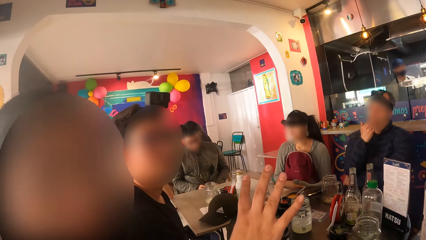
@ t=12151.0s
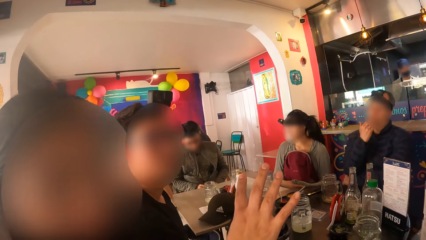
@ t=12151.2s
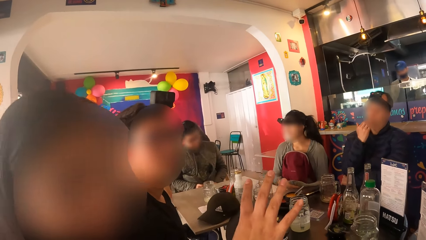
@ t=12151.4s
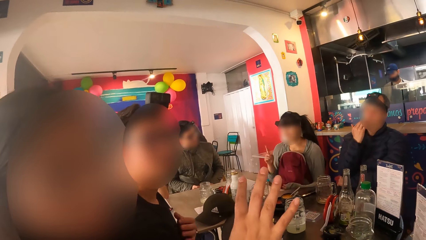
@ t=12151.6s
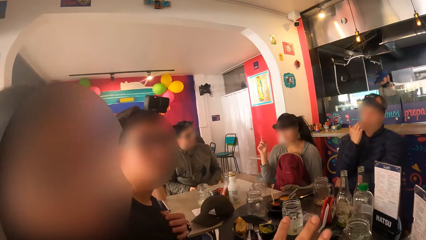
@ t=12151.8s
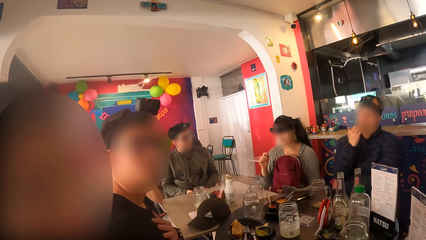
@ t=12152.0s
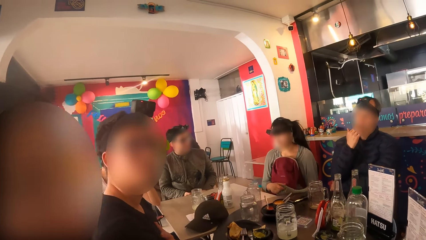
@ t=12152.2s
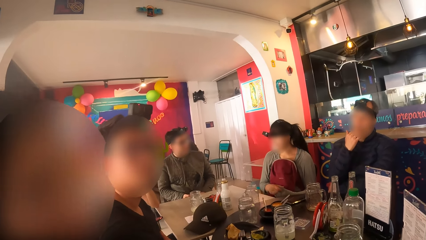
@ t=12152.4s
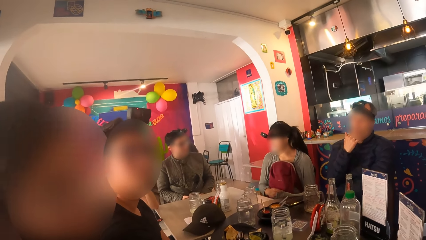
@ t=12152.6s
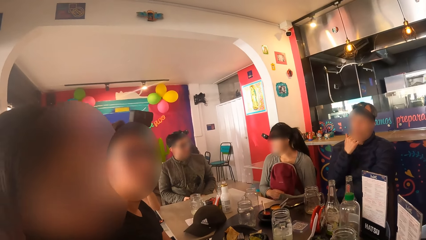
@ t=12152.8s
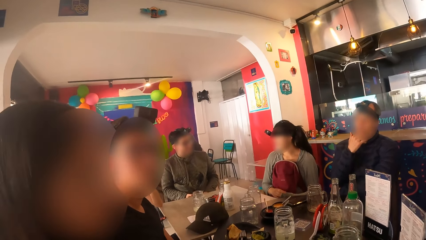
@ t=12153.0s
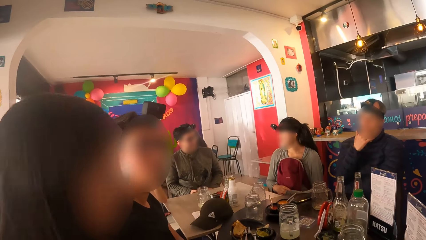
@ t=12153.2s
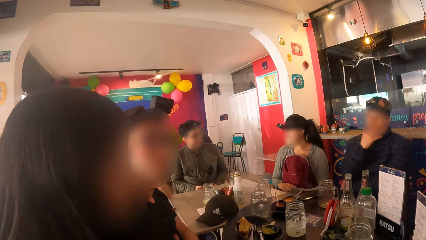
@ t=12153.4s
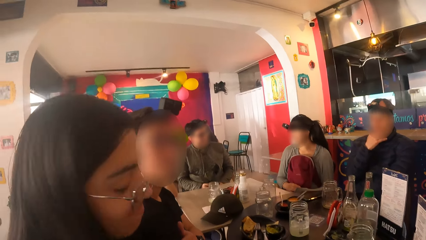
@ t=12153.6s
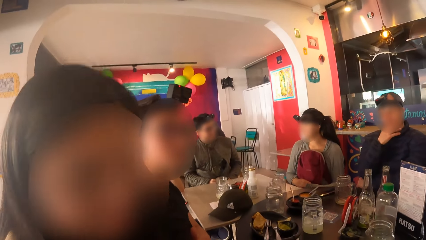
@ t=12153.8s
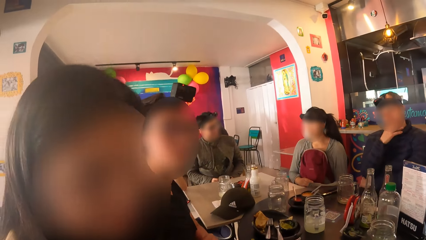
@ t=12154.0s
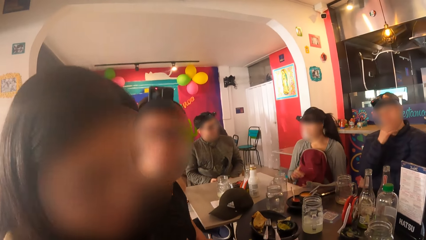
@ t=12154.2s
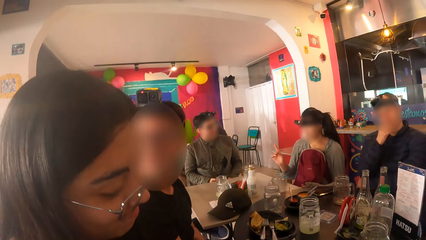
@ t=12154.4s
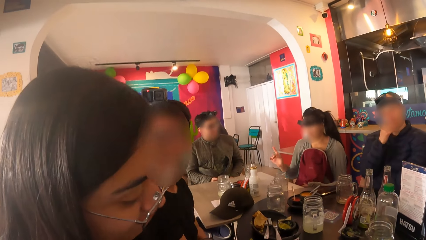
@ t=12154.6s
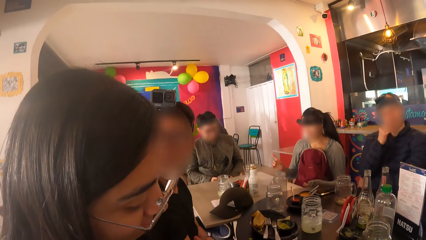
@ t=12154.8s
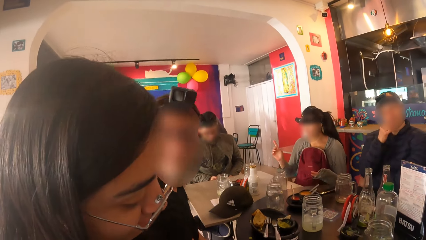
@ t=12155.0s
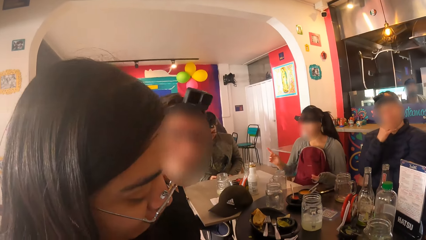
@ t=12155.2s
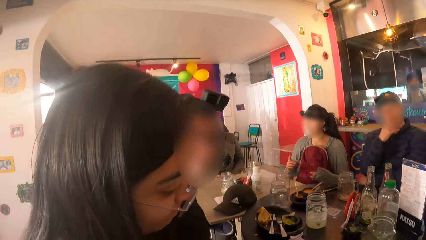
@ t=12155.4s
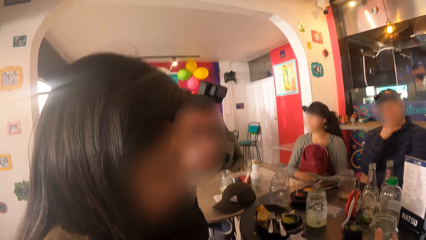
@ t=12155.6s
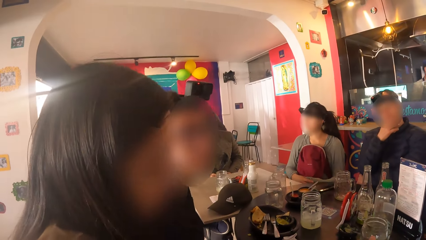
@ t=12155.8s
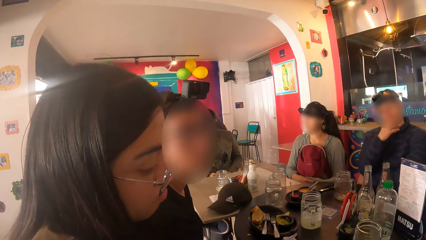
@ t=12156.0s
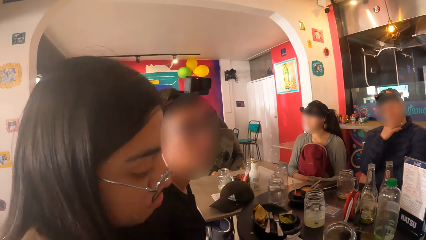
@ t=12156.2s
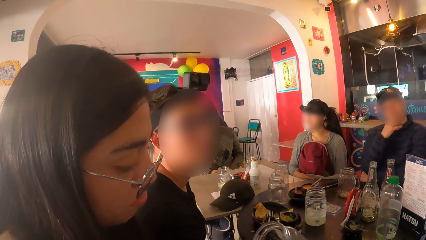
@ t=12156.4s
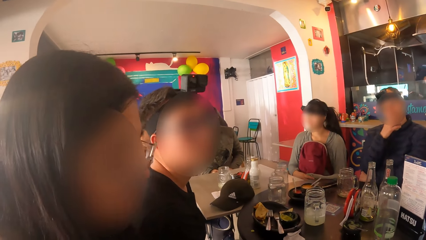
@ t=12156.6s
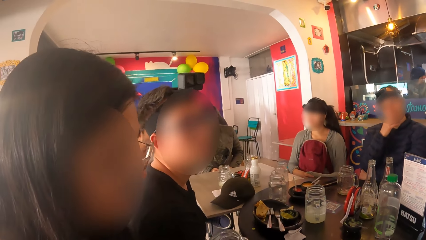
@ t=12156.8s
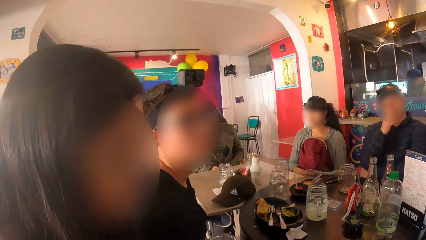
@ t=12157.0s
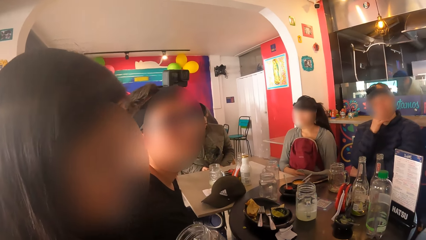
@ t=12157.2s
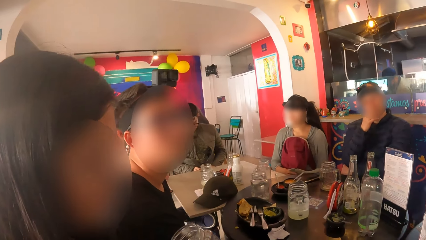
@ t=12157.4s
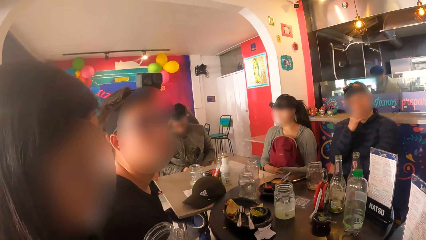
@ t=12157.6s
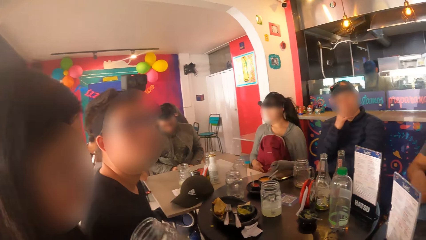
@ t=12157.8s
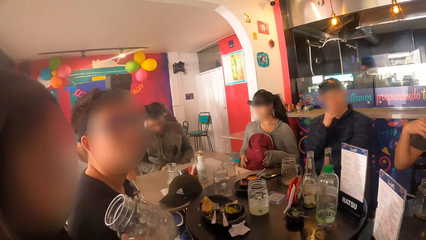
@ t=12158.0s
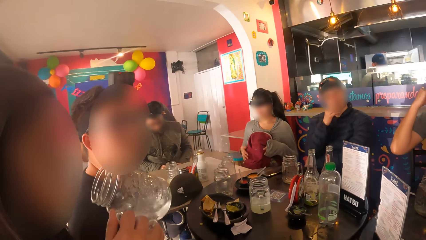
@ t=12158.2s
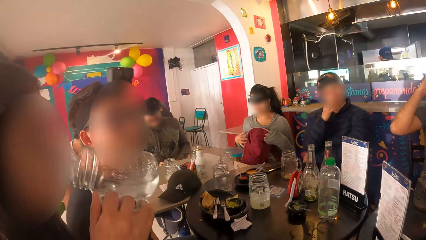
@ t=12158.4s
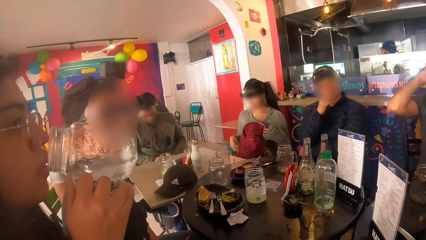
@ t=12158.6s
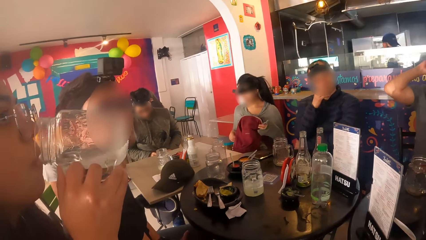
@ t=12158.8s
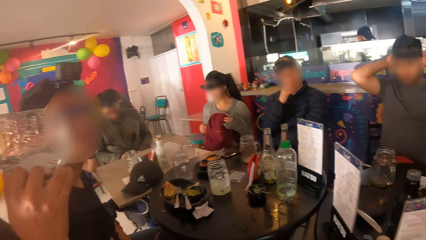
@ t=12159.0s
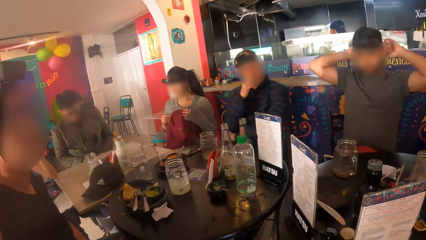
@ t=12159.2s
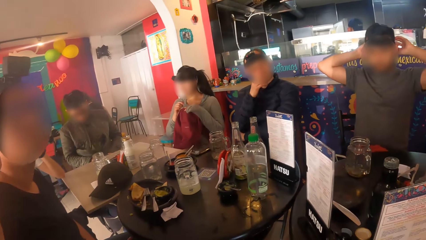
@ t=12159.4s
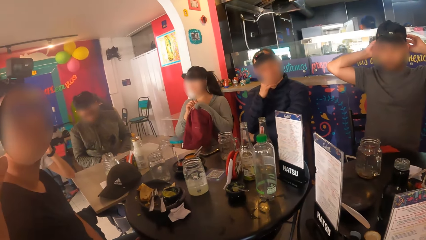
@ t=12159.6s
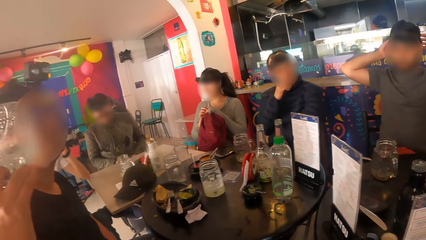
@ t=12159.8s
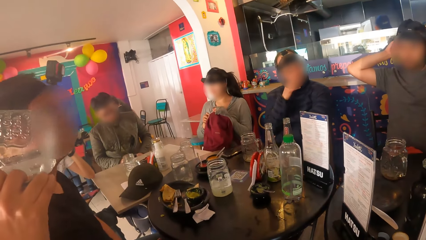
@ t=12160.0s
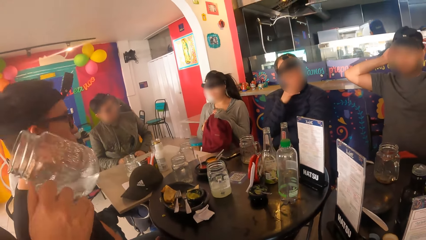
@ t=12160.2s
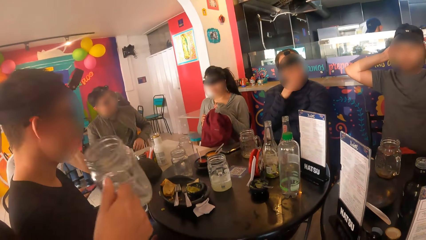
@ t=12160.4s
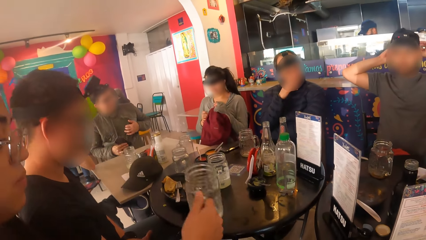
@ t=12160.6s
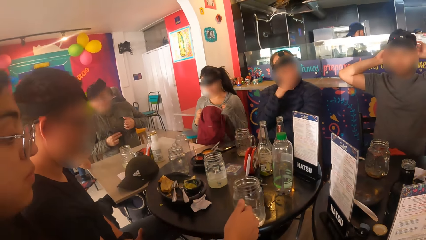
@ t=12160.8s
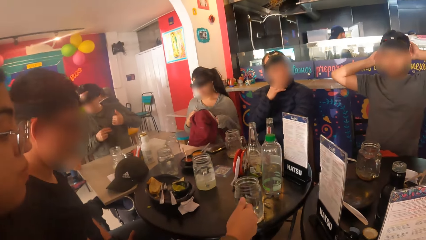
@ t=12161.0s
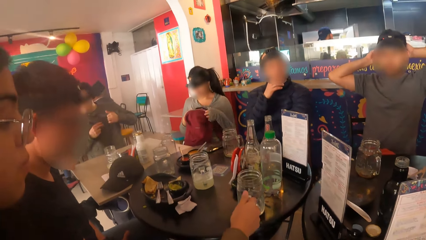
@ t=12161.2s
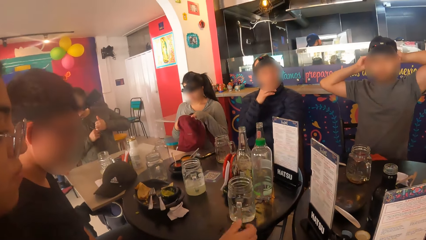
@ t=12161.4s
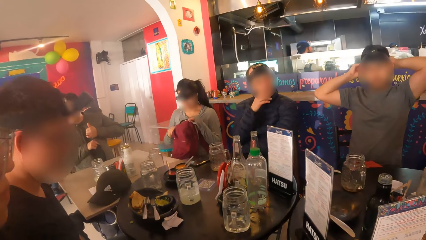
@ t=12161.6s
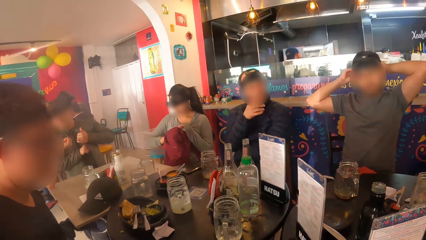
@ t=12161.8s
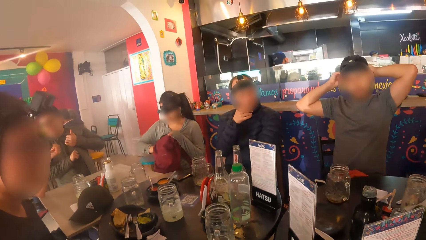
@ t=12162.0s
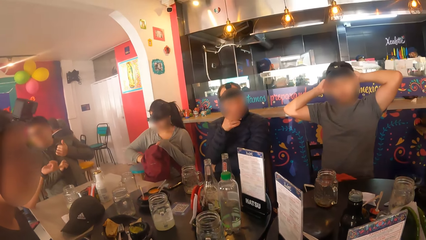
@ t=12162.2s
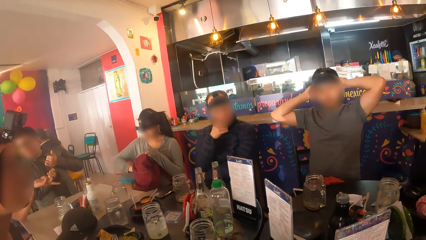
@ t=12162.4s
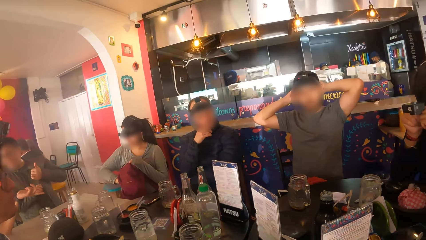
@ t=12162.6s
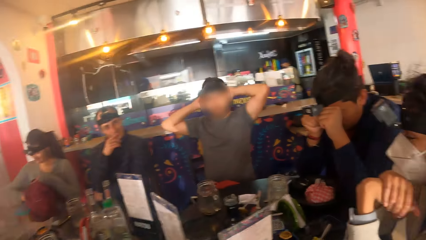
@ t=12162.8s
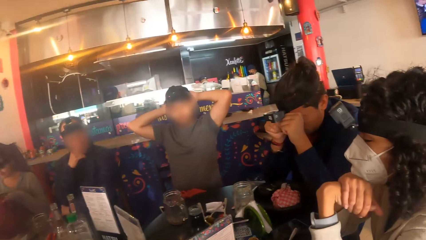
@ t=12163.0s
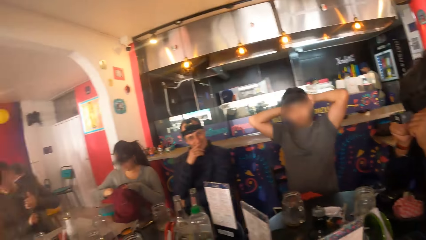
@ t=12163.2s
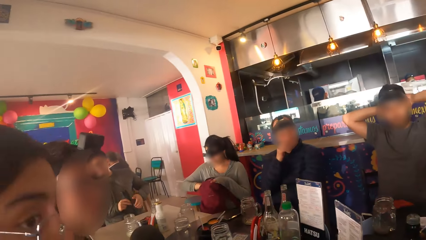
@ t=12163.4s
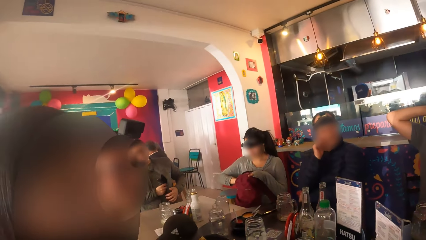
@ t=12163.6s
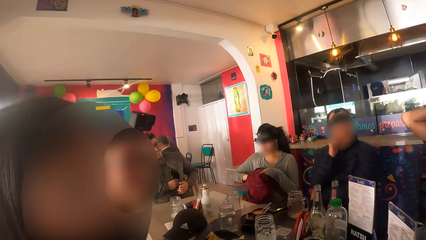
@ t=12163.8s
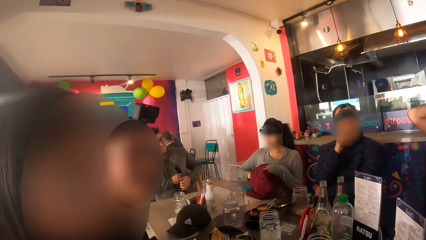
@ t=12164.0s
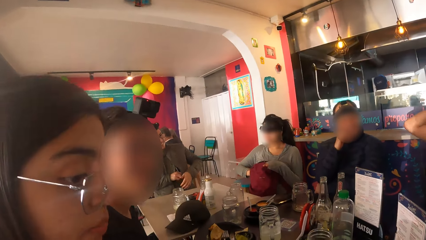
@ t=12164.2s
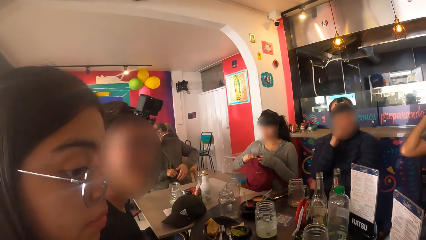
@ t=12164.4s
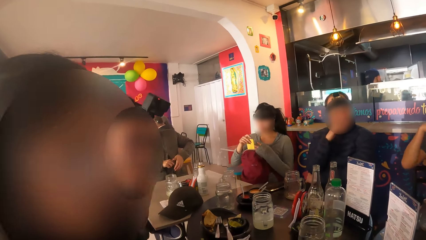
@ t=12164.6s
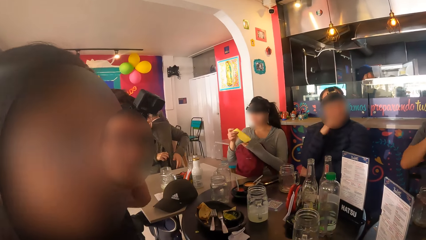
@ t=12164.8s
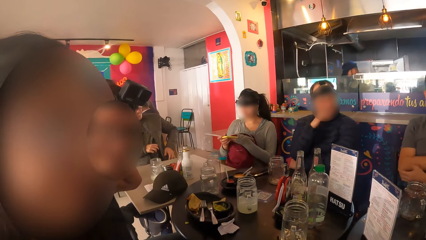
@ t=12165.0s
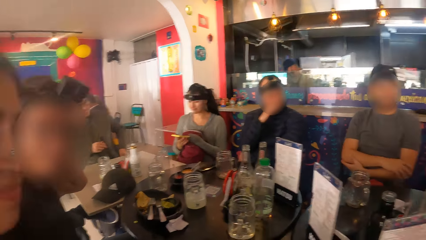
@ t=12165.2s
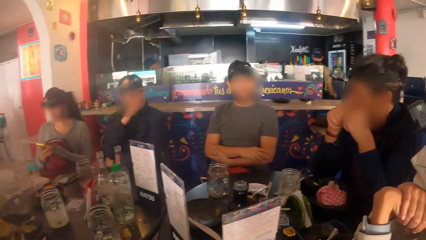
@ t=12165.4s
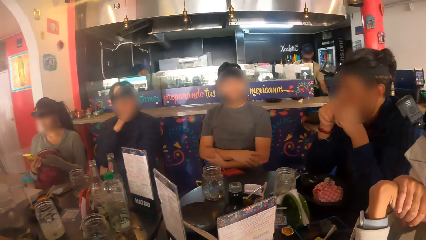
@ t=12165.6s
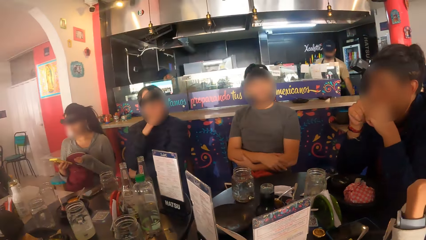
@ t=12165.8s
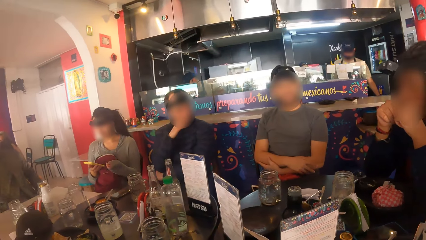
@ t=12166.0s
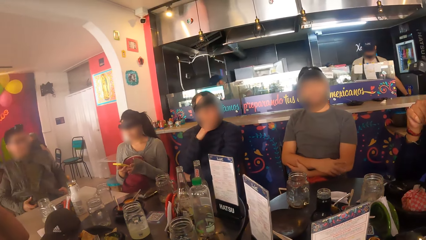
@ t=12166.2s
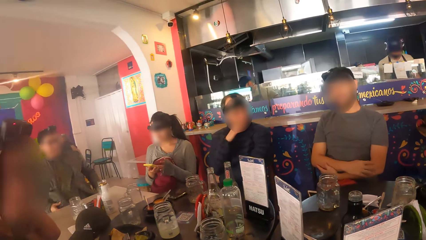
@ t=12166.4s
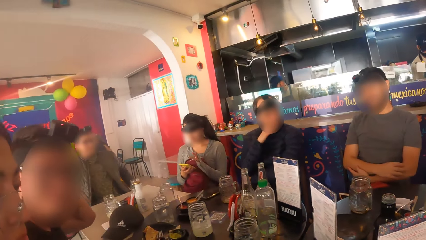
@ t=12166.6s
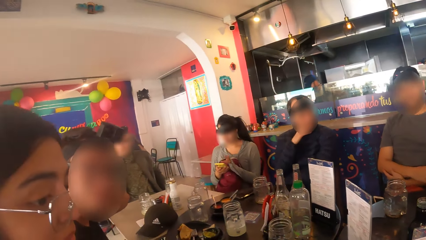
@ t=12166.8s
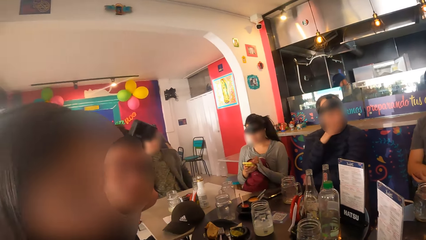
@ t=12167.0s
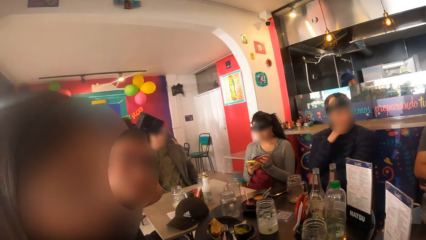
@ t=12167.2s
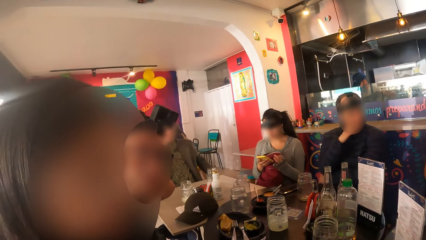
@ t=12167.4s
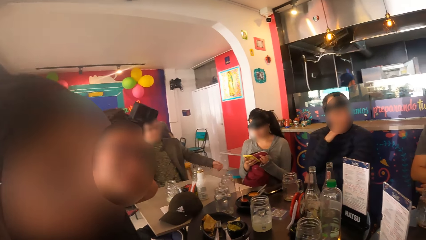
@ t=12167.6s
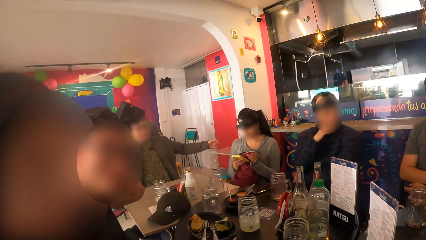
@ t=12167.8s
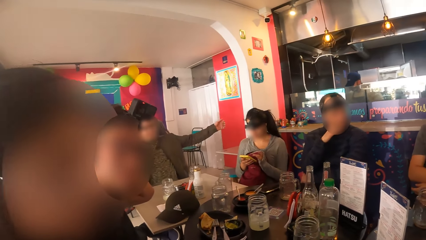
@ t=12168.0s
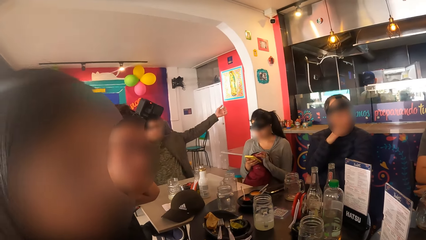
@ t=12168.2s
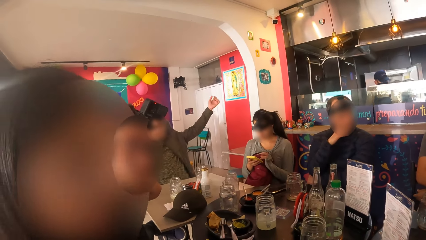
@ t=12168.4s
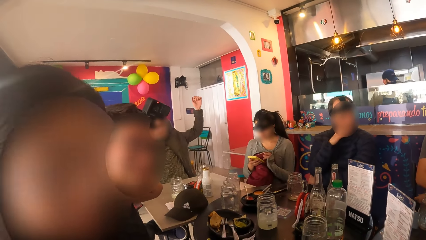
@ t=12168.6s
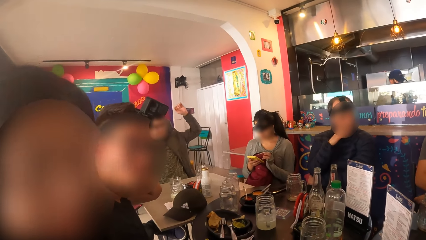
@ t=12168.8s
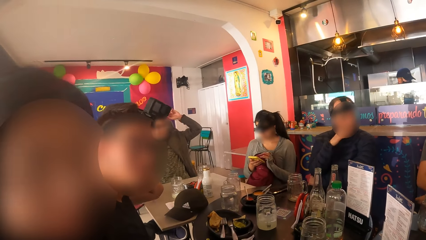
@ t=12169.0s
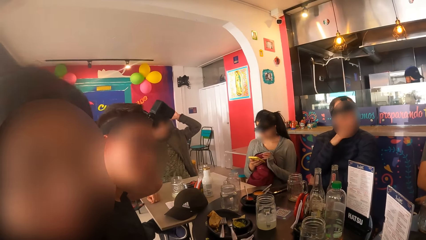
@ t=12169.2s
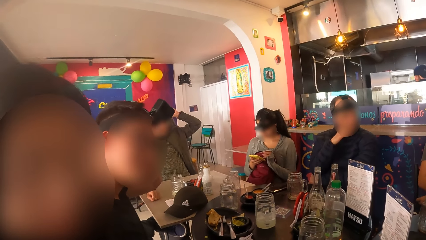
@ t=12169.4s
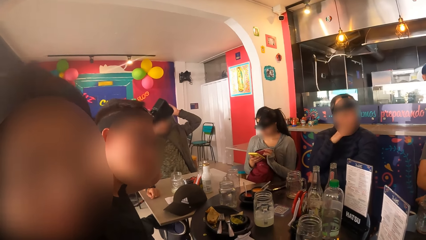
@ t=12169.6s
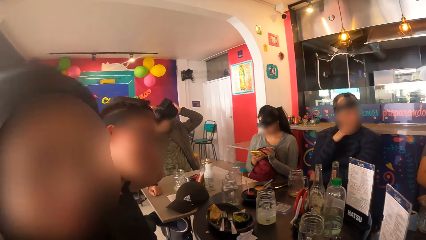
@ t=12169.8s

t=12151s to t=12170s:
A woman moves the hand. She lifts the glass cup from the black table with her right hand. She swirls the lemonade in the glass cup in her right hand. Another woman opens the red bag on her legs with both hands. The first woman drinks from the glass cup in her right hand. A man adjusts the camera on his head with both hands. The first woman drops the glass cup in her right hand on the black table. Another man puts the phone into the pocket of his jacket with both hands. The camera wearer looks around. The other woman removes a yellow phone from the red bag with her right hand. She holds the yellow phone with both her hands.
